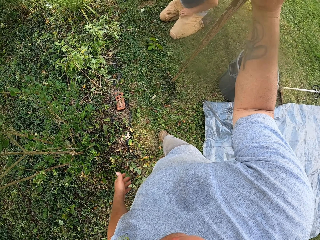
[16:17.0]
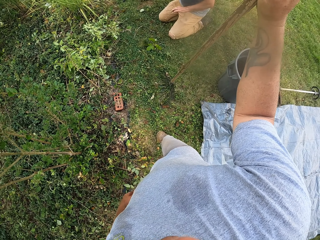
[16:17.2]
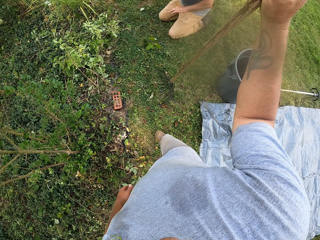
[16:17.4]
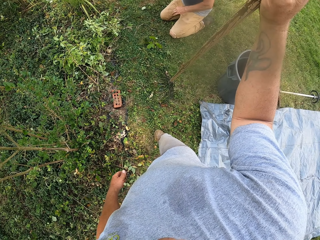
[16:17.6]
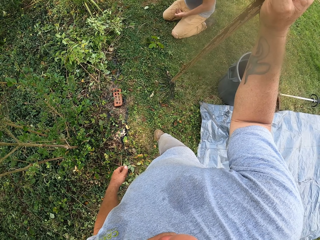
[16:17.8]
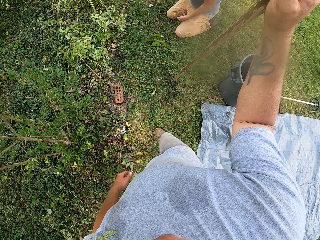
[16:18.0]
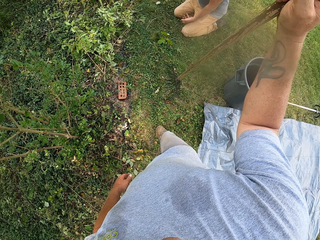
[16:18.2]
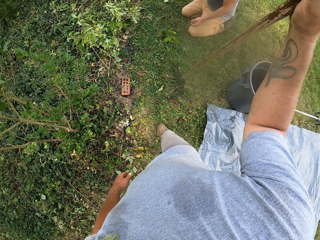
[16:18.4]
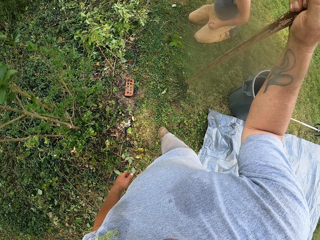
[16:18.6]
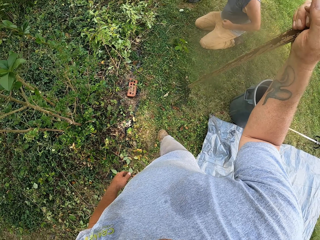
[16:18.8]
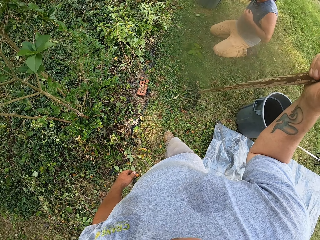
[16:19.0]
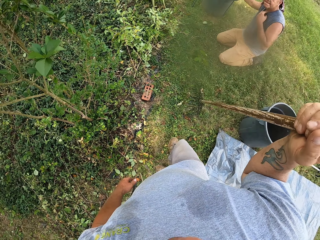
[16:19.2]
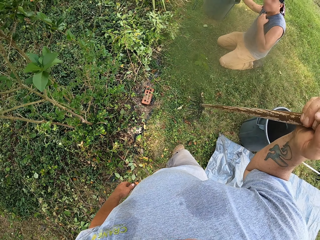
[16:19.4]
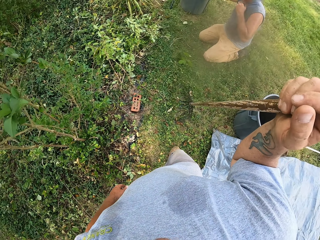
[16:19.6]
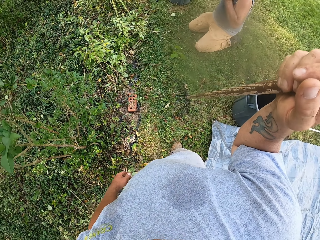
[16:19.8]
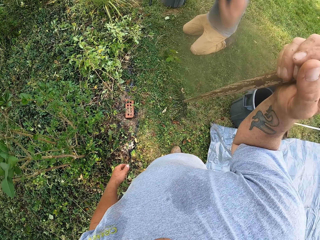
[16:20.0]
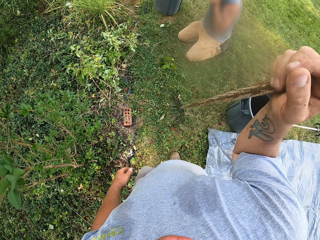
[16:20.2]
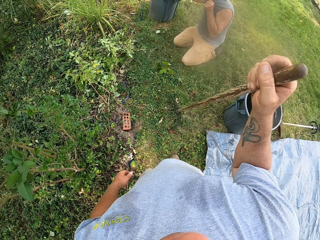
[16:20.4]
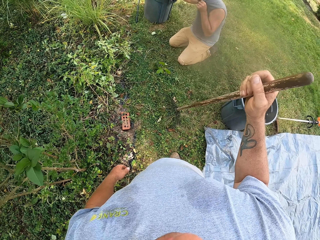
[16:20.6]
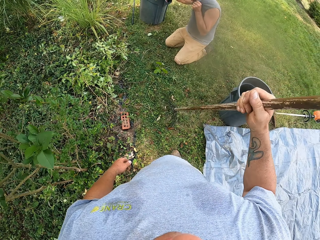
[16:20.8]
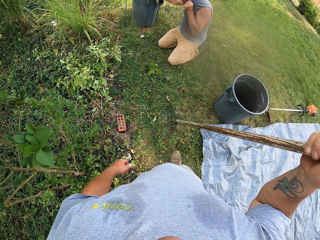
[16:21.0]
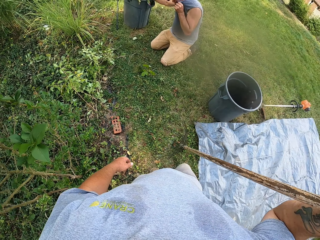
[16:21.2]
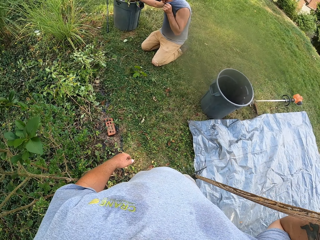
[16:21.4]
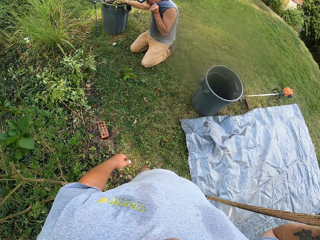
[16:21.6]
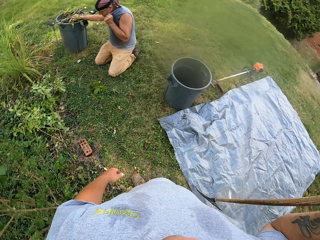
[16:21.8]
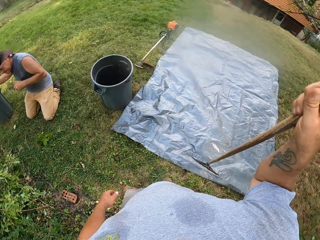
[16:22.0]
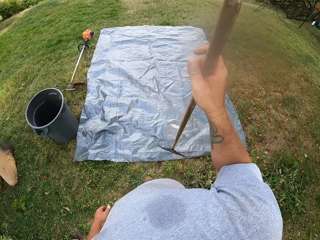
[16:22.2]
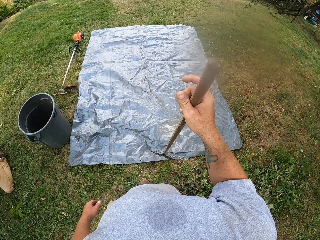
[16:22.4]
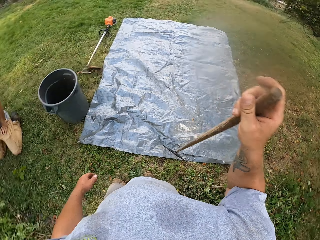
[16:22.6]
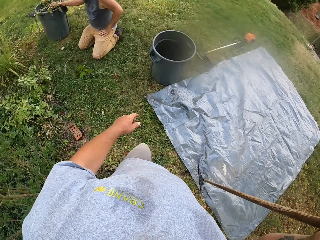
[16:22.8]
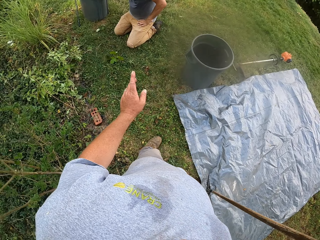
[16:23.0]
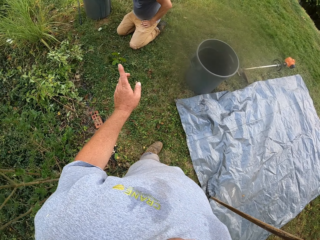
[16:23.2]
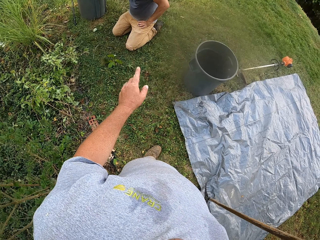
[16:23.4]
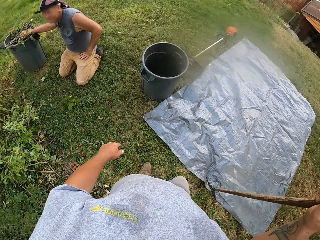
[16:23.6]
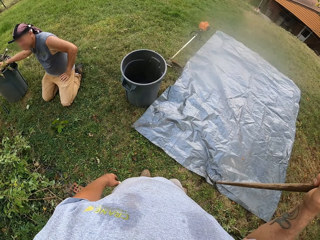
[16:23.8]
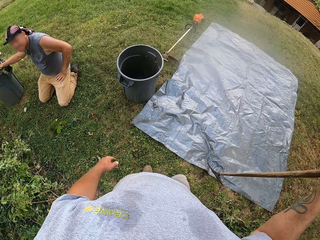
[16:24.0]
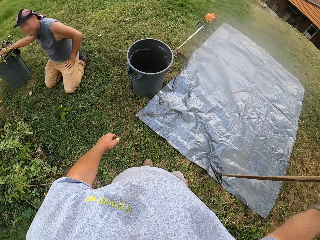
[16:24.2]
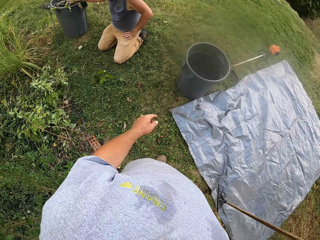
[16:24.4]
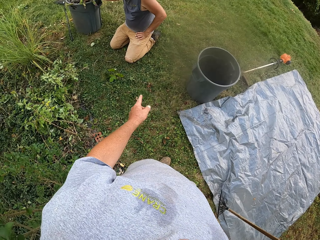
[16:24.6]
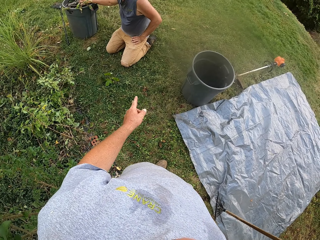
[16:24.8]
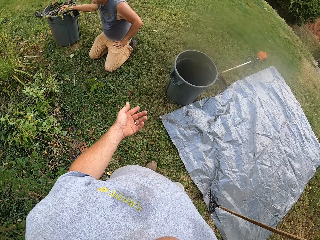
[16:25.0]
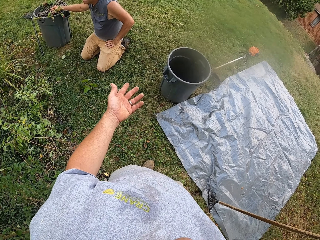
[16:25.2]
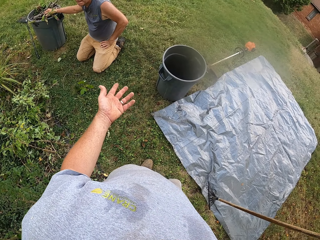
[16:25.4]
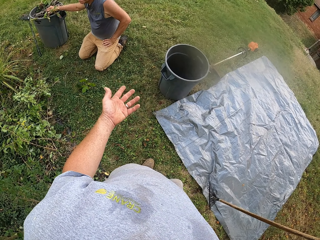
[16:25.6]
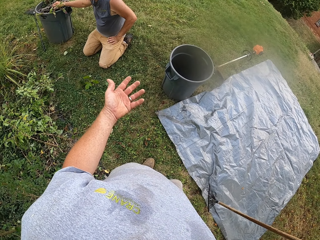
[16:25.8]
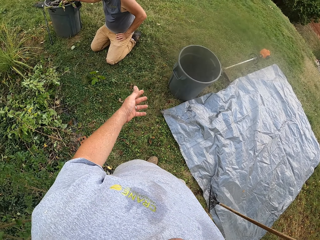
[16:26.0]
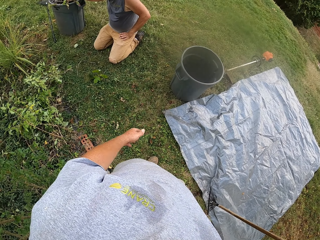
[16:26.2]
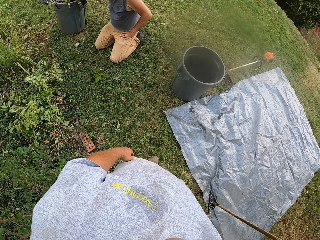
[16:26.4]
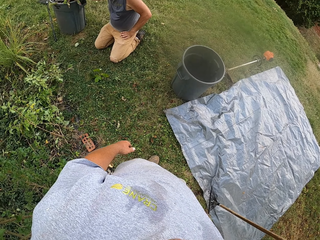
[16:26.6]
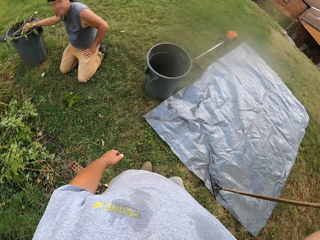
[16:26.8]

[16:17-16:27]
A man wipes his hand with a trouser. He picks up a vest. He wipes his face with the vest. The camera wearer moves around. They use gestures.

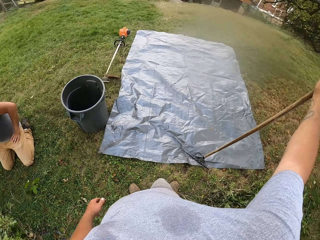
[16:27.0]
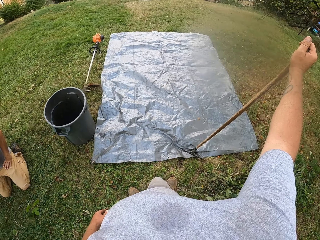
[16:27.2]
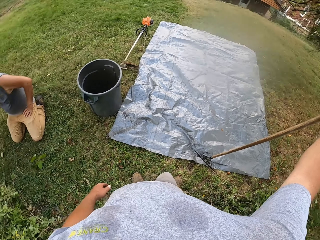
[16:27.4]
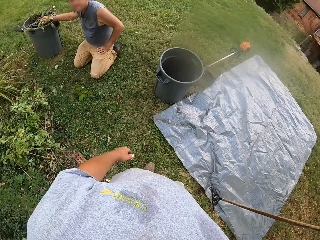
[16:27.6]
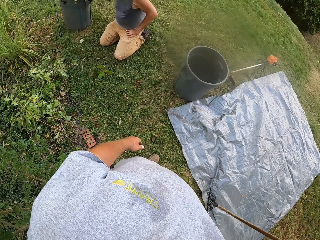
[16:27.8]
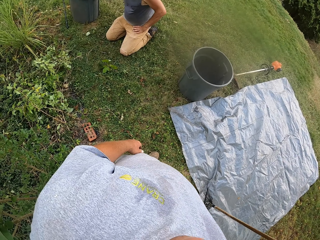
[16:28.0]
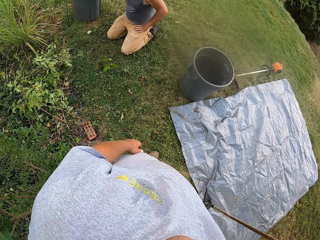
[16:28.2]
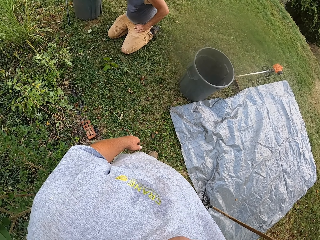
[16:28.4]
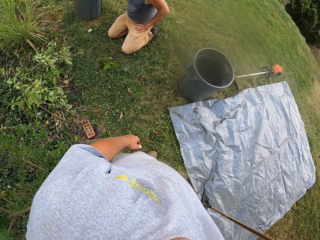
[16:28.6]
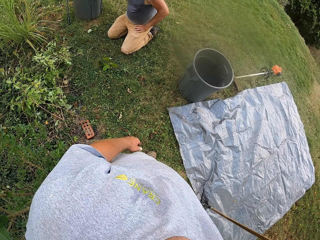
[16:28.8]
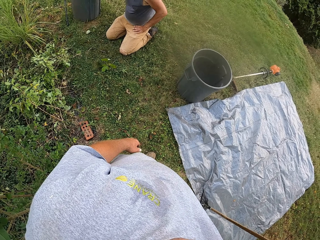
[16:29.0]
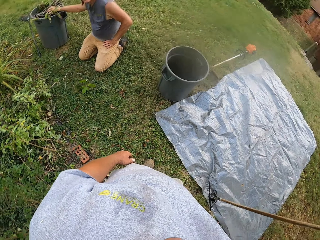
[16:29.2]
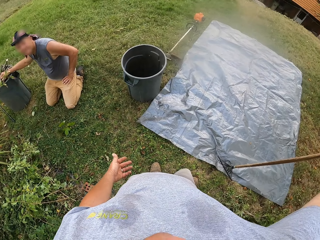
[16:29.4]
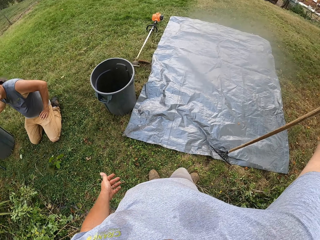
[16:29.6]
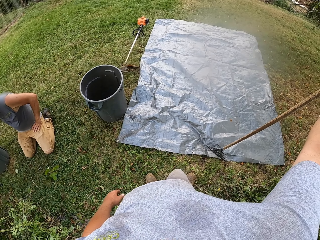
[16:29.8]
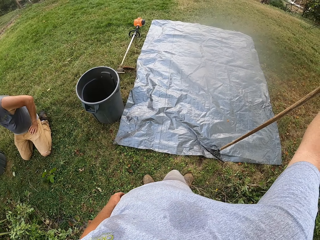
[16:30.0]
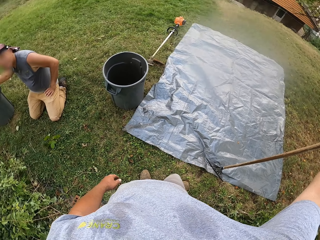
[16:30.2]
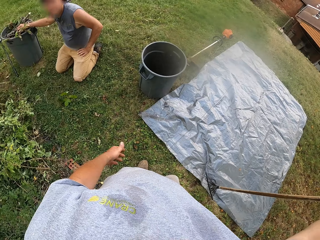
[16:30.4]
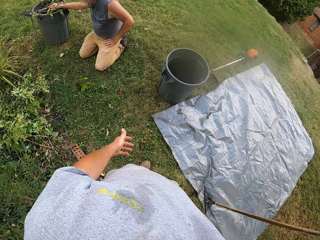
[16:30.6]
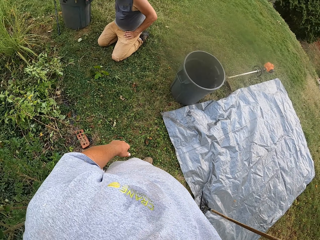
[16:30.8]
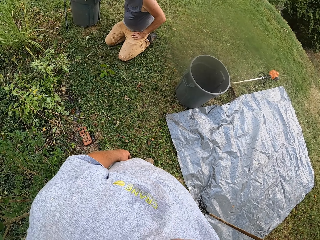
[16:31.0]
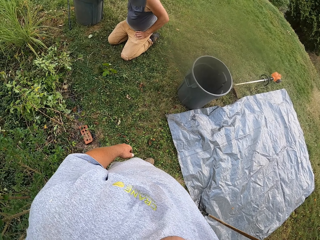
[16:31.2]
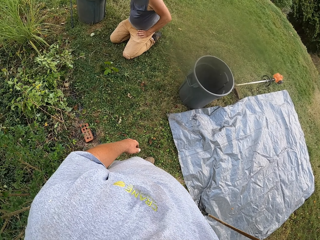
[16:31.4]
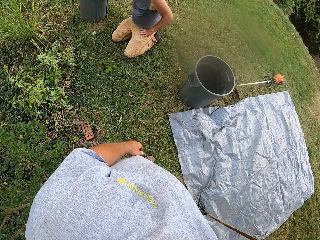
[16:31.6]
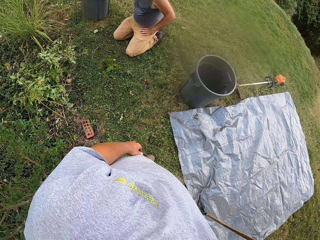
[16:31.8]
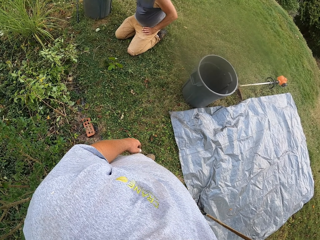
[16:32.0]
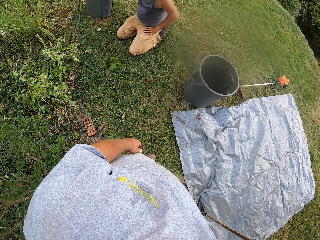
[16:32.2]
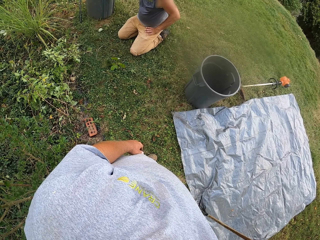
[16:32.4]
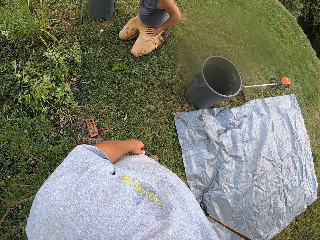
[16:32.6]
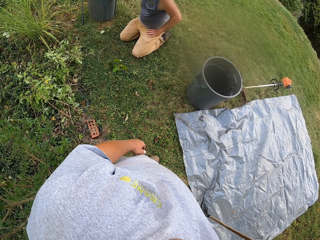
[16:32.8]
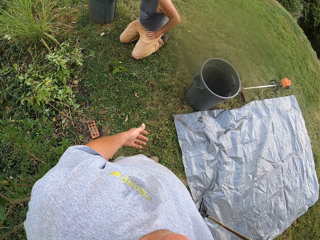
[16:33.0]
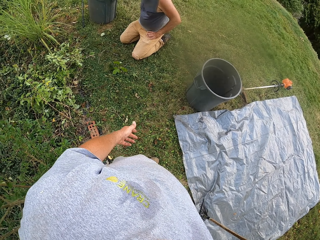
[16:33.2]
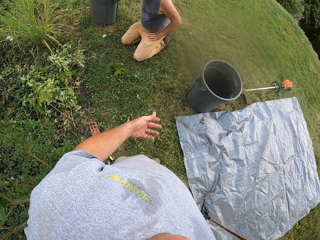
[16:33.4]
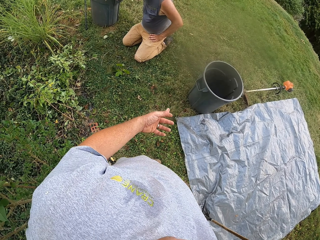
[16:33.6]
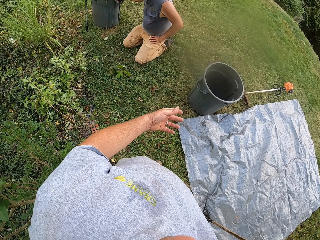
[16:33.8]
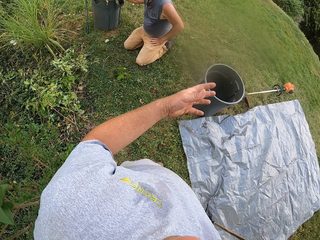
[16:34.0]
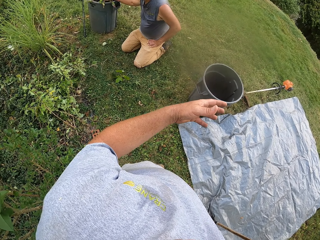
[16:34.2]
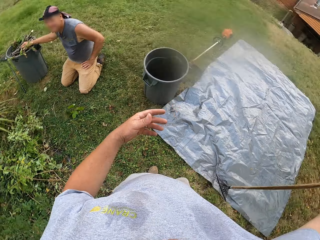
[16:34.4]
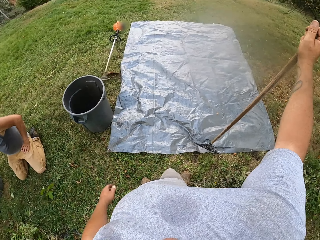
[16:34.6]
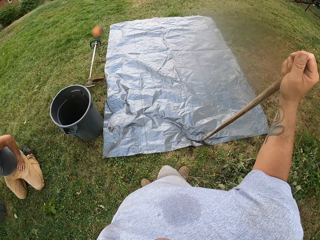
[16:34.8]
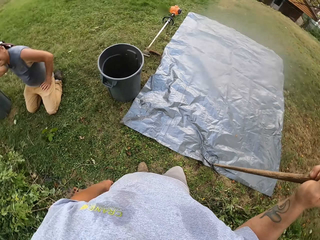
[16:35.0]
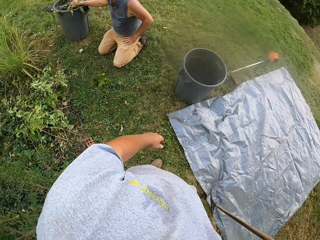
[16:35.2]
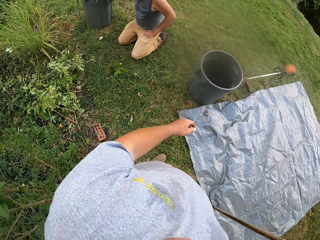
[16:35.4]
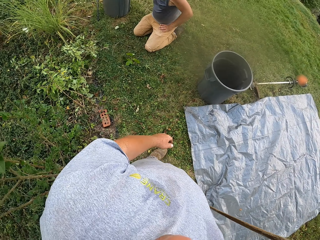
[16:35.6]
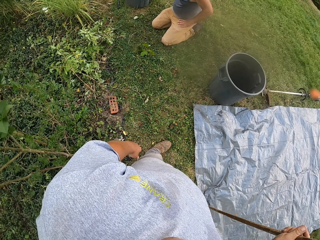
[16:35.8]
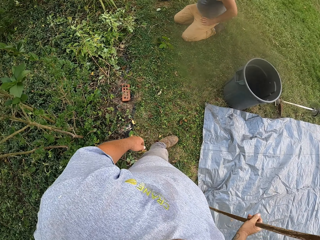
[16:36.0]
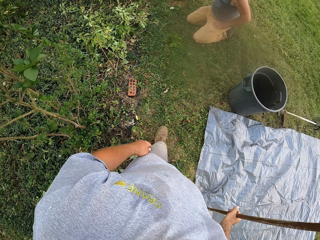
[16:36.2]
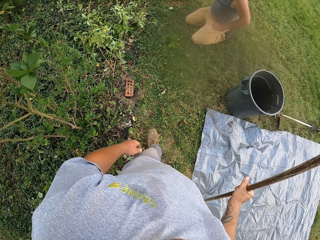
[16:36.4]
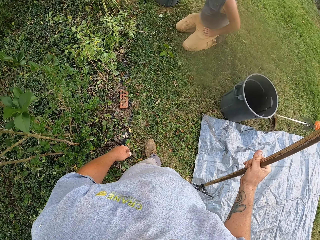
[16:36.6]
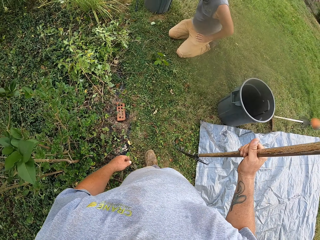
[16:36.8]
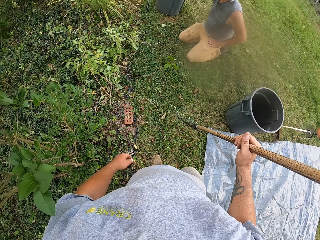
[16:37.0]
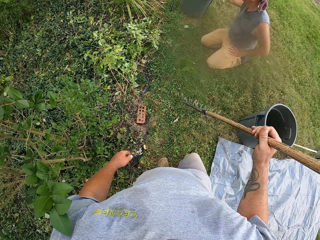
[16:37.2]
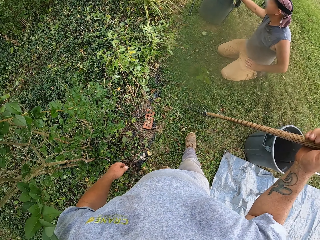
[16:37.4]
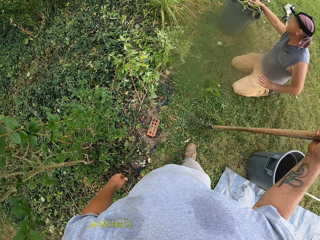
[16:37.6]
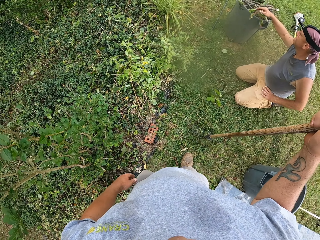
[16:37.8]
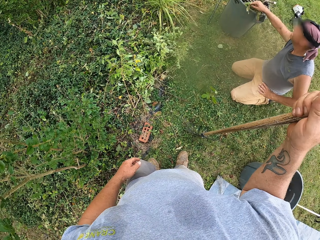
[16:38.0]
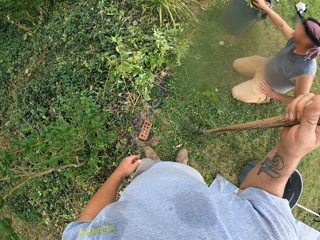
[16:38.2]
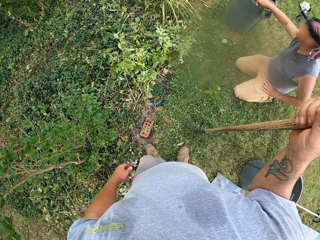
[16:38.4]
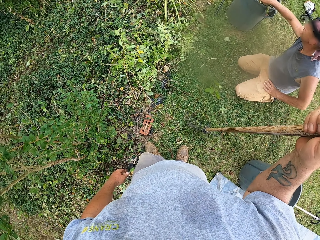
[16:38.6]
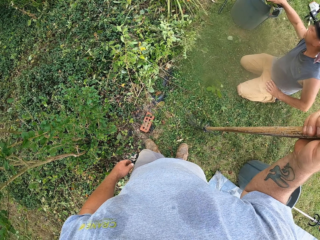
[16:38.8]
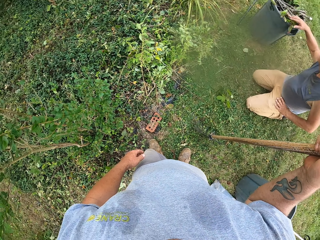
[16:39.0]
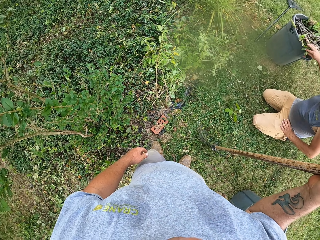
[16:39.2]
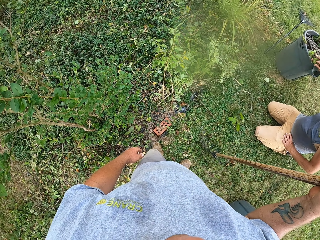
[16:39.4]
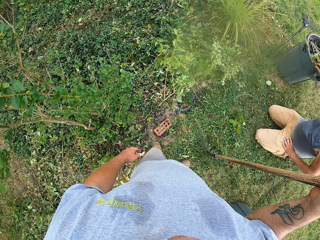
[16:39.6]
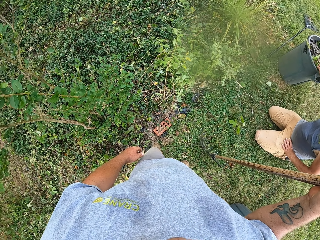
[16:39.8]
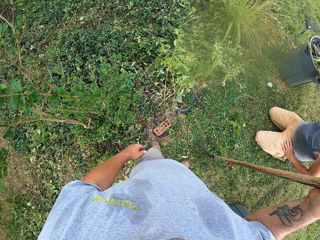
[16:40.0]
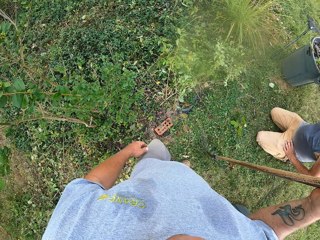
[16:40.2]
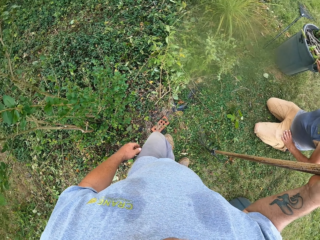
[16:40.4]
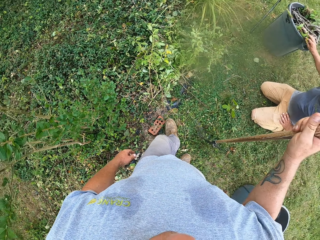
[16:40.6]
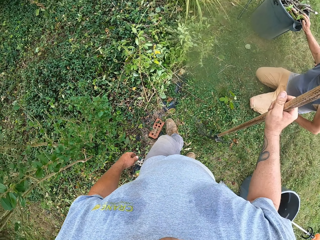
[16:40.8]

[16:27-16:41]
The camera wearer looks around. They use gestures. They look around. They use gestures. They step on the grass. A man moves twigs in the bucket. The camera wearer looks around.
